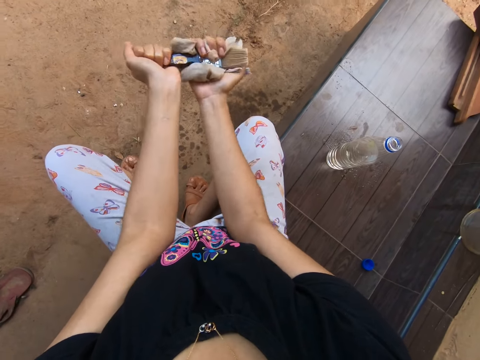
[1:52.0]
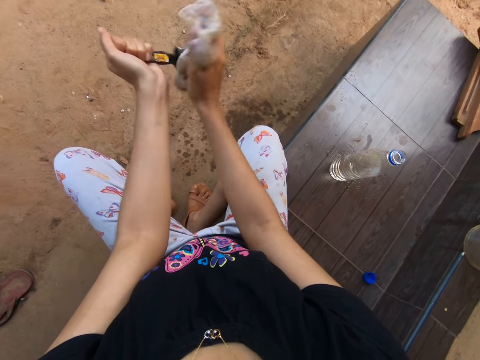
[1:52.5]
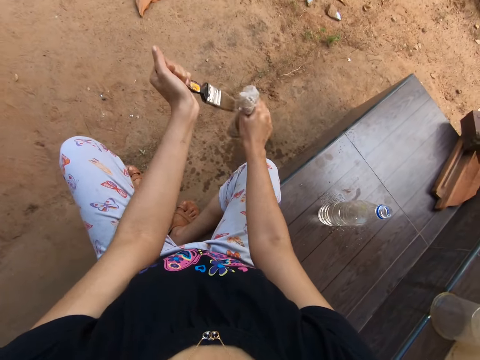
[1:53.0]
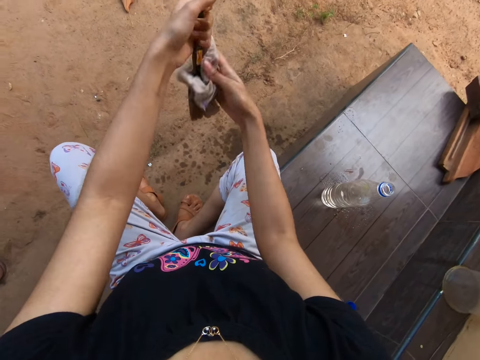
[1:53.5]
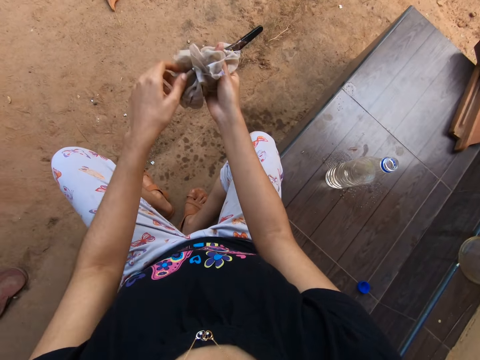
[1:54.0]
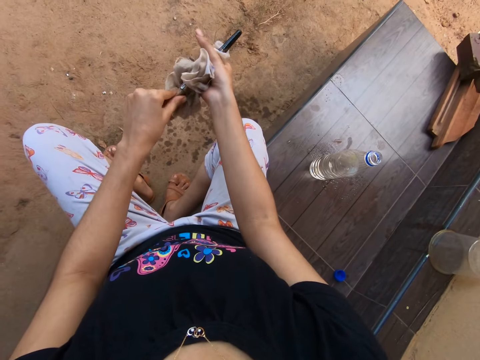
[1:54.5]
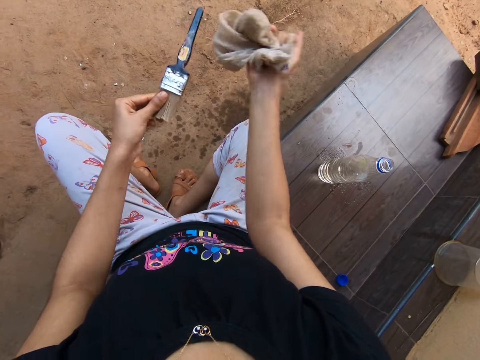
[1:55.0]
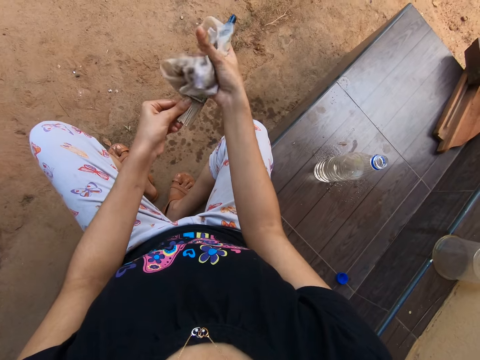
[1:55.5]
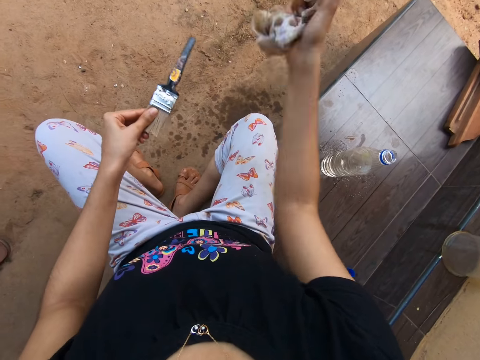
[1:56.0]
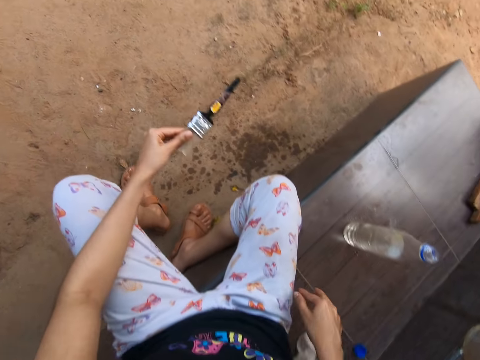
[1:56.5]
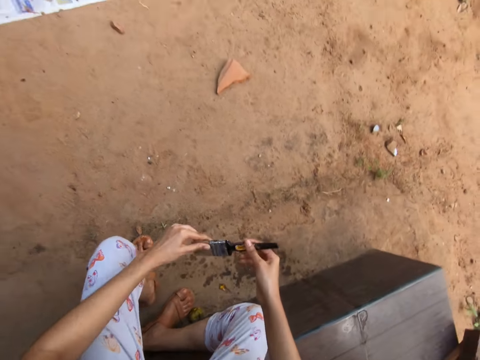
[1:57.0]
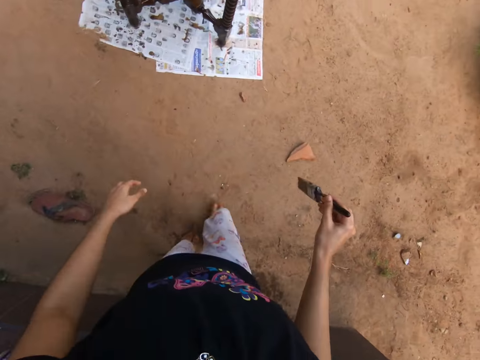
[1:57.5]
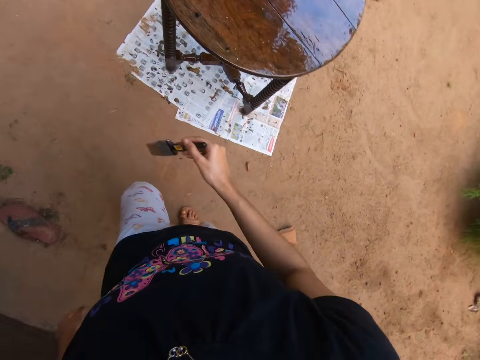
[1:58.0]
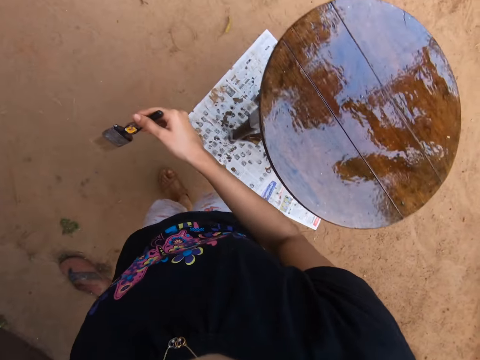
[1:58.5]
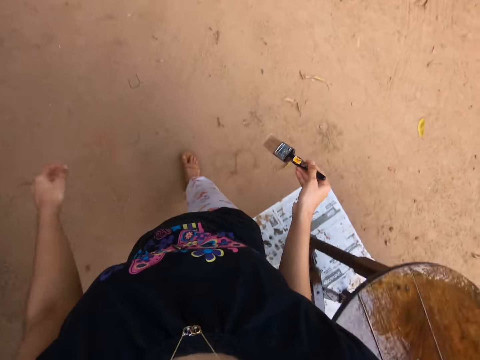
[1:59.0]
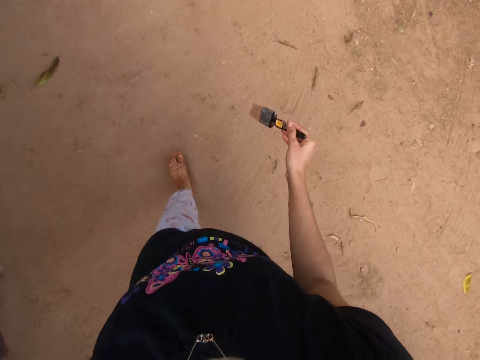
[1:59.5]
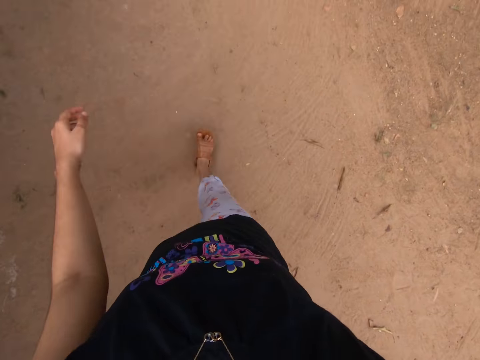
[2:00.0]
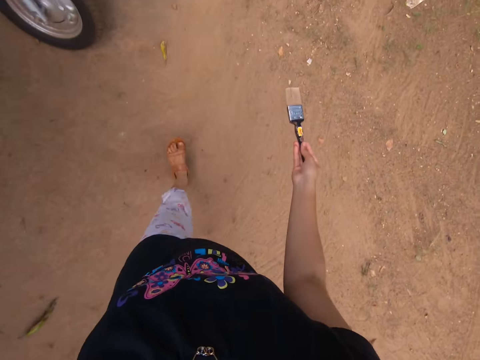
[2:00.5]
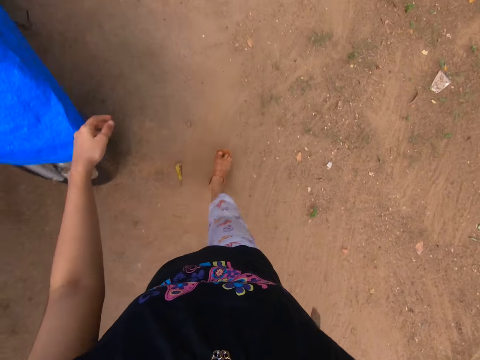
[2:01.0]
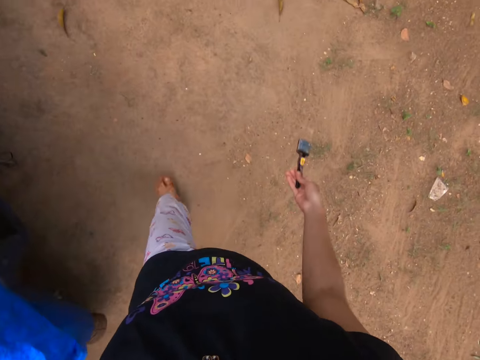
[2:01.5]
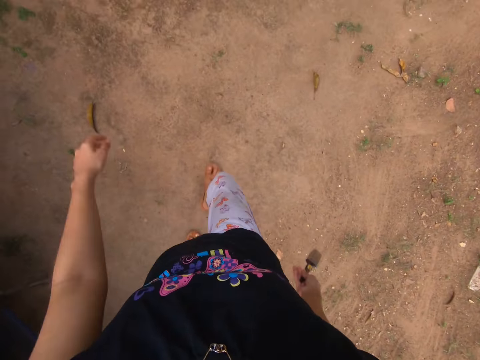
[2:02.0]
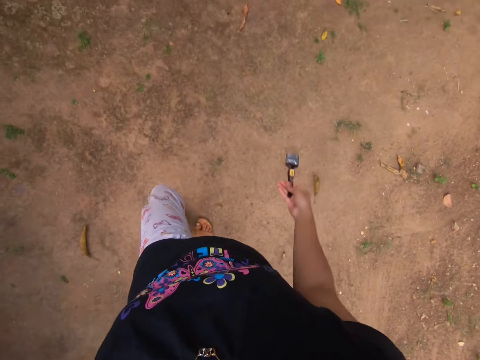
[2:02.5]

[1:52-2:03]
The camera wearer places the rag onto the bench with his right hand. He stands up. He walks towards the faucet in the compound.

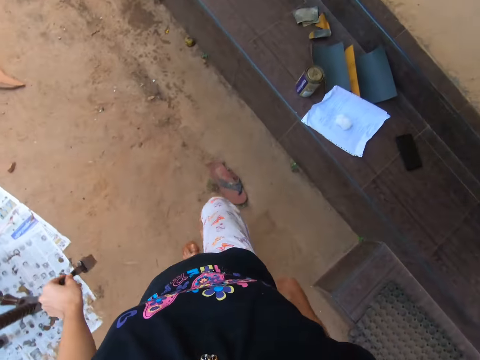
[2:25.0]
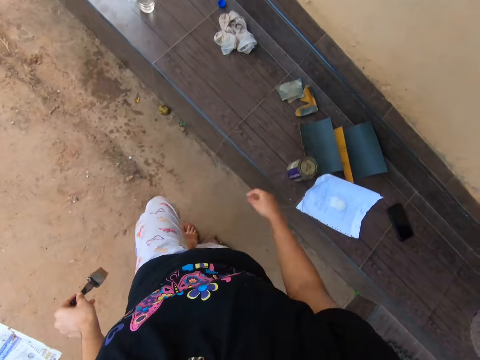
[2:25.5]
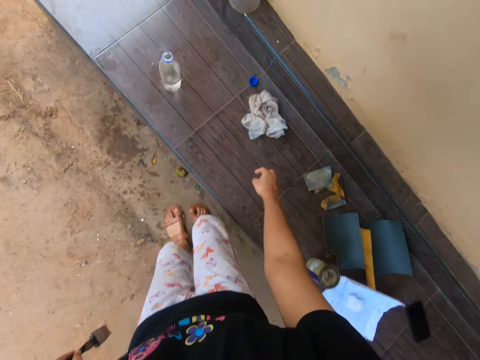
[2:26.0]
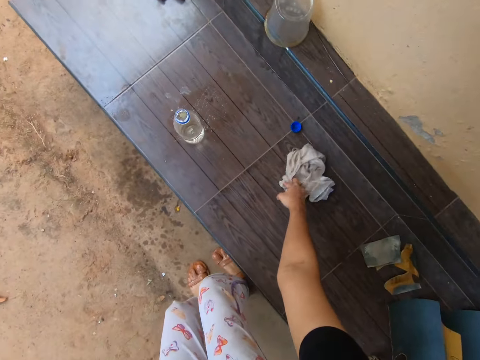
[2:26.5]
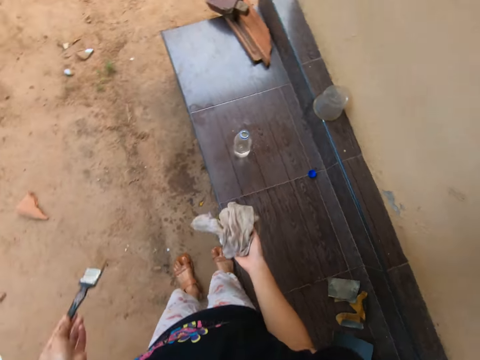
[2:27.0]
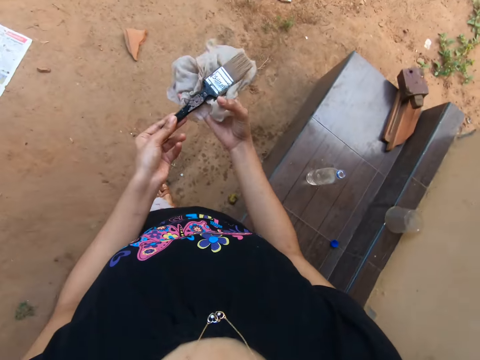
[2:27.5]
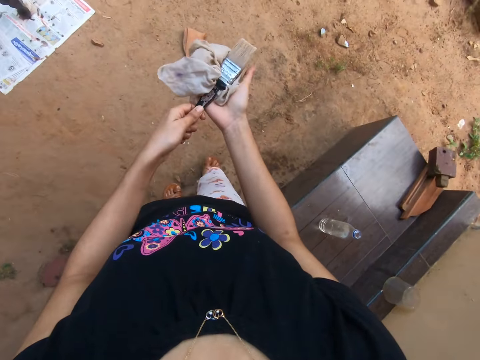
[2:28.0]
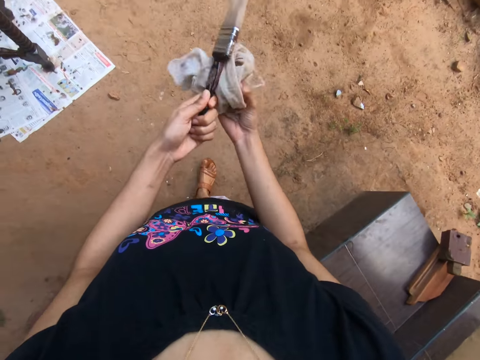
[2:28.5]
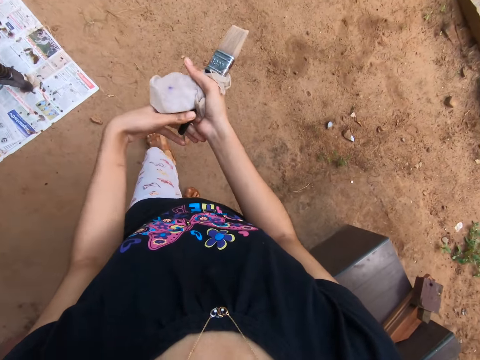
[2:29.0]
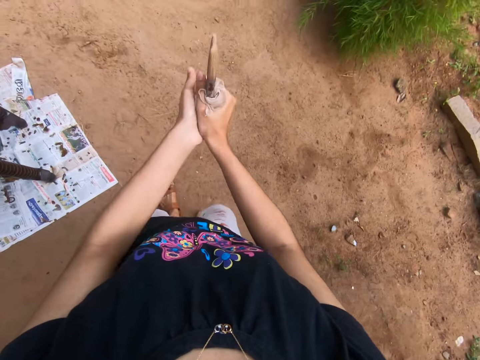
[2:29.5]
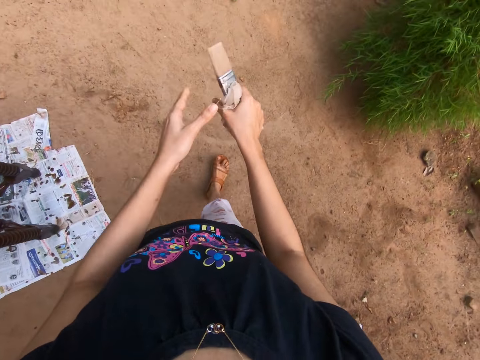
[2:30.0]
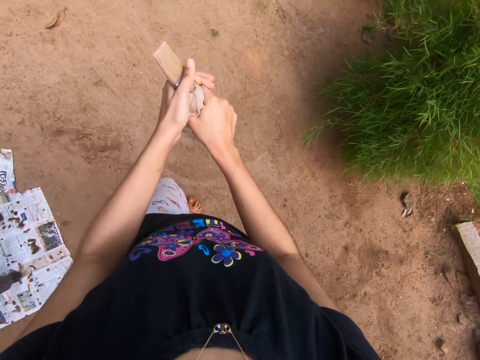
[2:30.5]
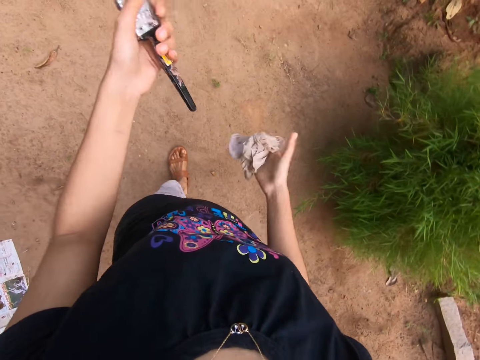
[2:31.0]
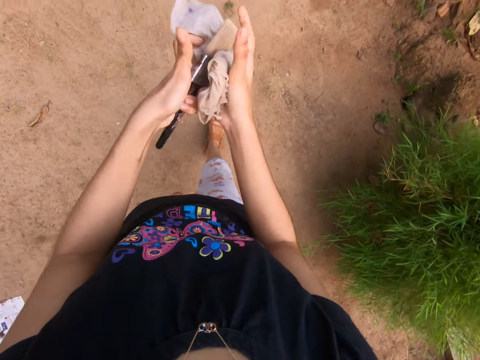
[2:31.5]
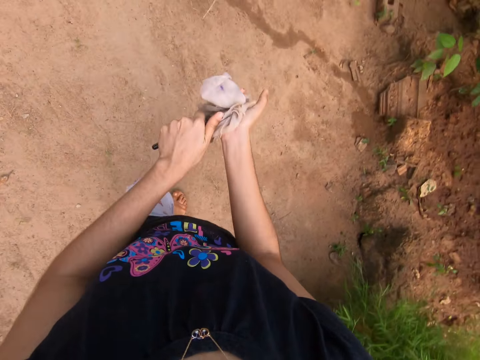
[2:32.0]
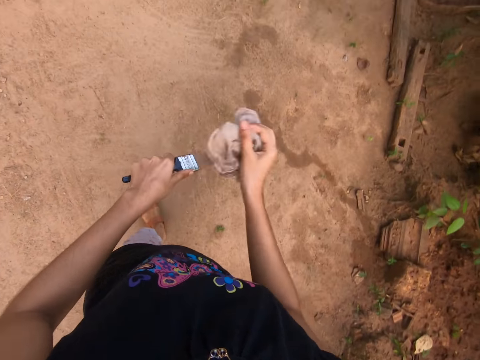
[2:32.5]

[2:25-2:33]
The camera wearer picks the rag from the bench with his right hand. He wipes the paint brush with the rag in his right hand.

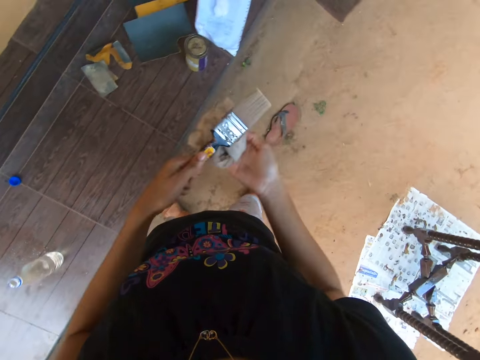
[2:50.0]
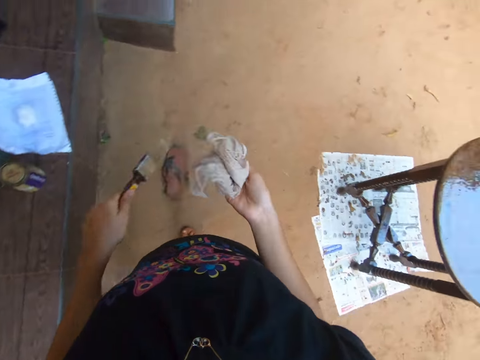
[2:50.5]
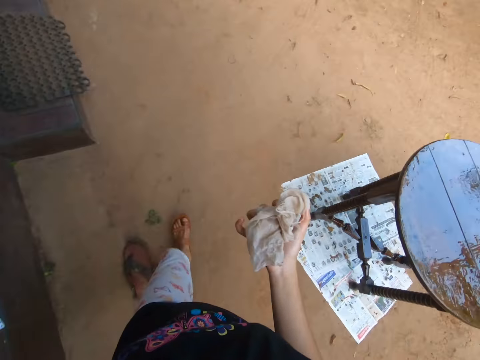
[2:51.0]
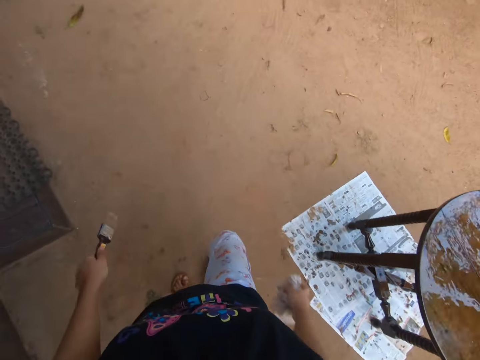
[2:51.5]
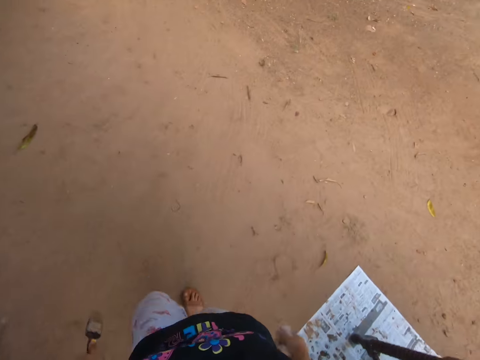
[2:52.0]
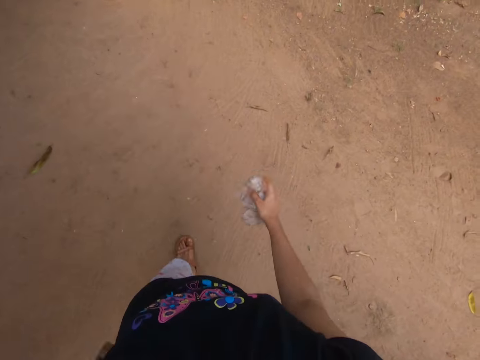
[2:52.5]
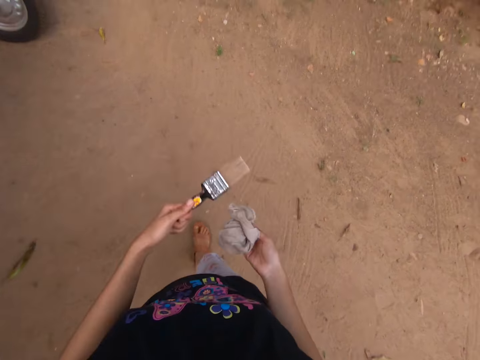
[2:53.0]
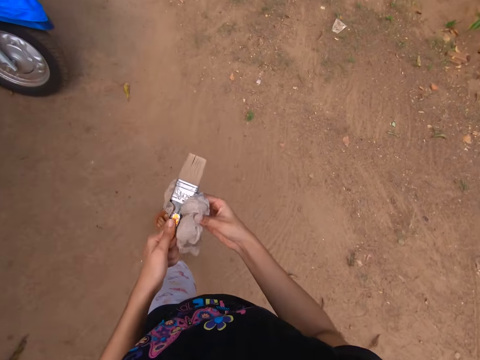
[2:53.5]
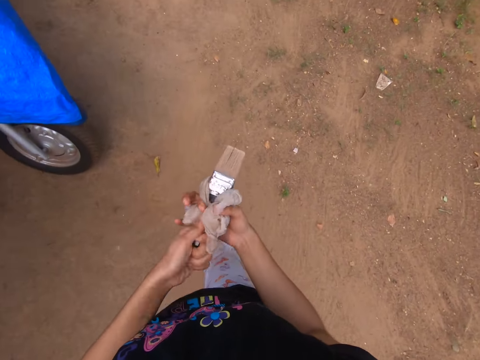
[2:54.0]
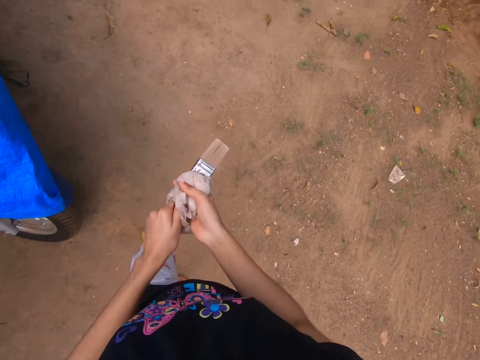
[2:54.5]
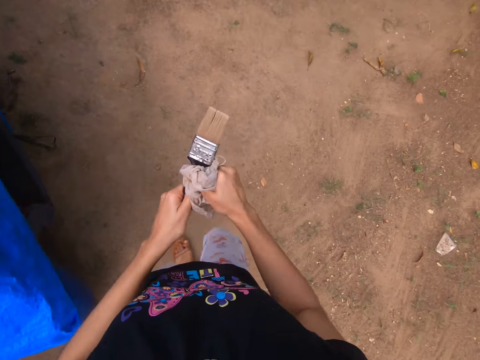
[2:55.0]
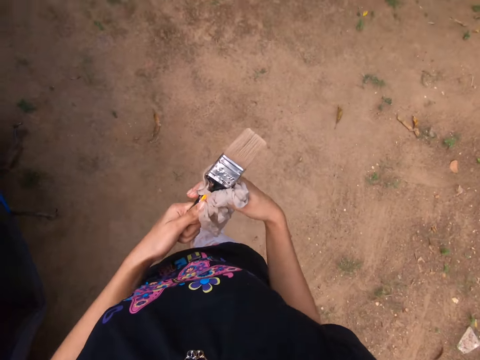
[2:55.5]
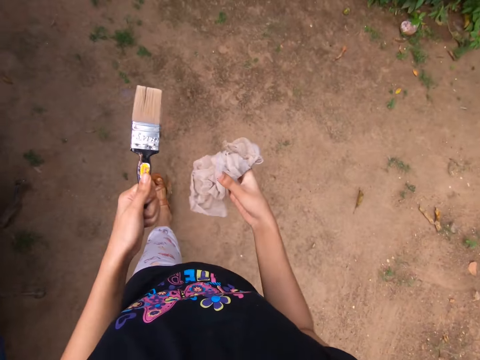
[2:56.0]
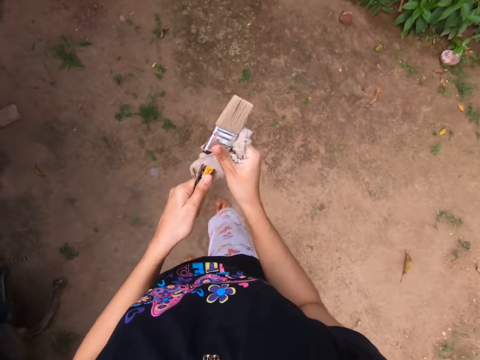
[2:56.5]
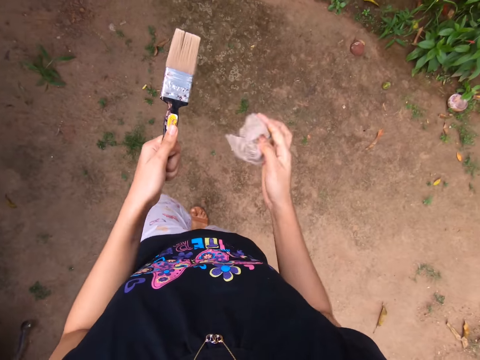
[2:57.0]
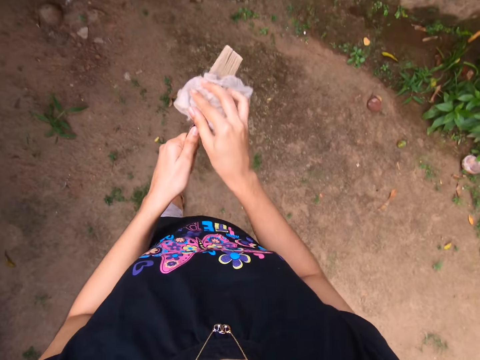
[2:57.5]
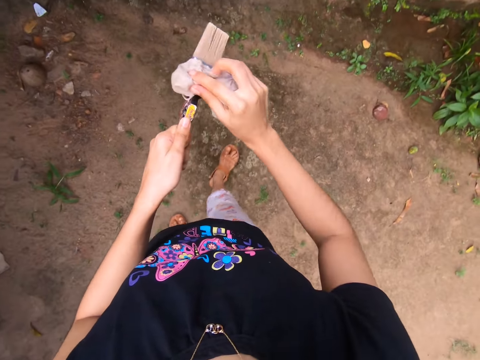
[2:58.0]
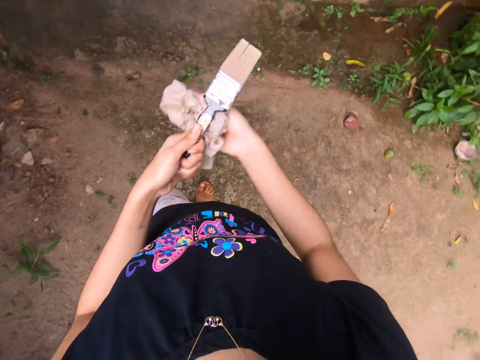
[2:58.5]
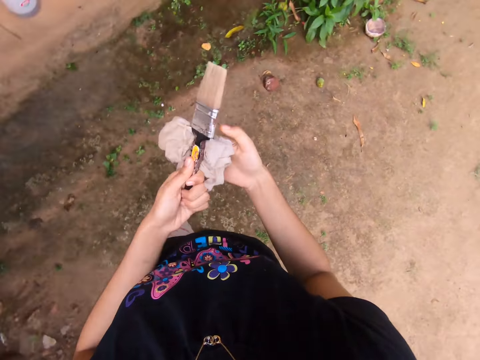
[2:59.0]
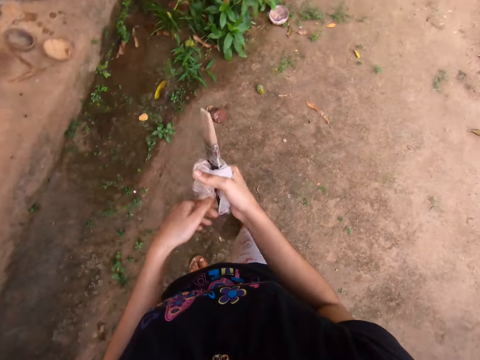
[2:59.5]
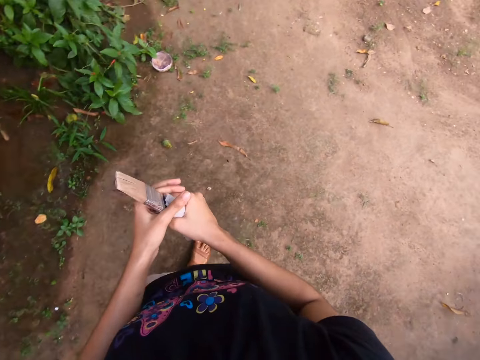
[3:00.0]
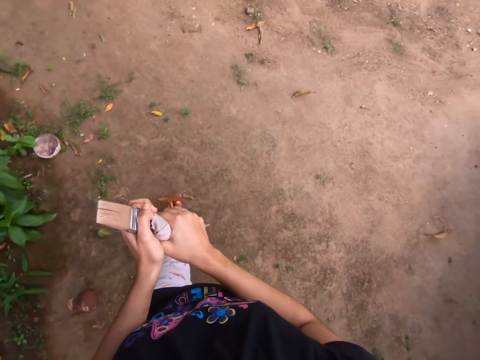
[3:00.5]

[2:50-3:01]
The camera wearer walks in the compound. They wipe the paintbrush with a cloth.
